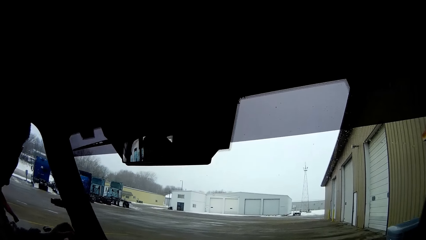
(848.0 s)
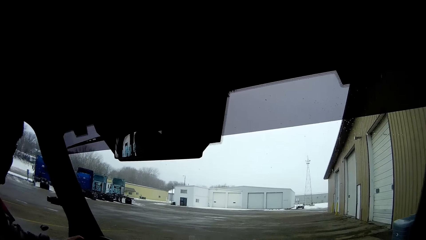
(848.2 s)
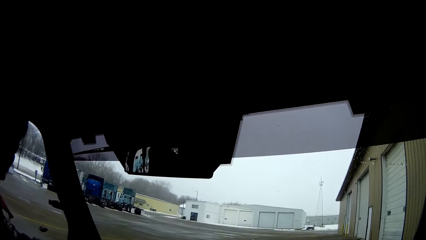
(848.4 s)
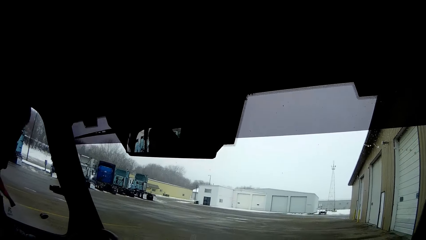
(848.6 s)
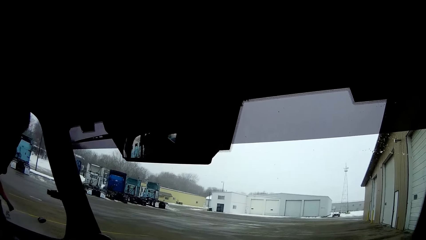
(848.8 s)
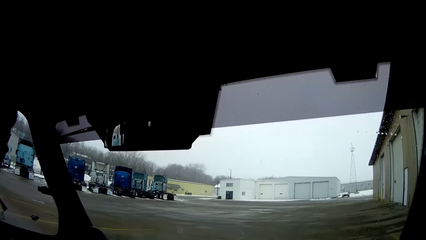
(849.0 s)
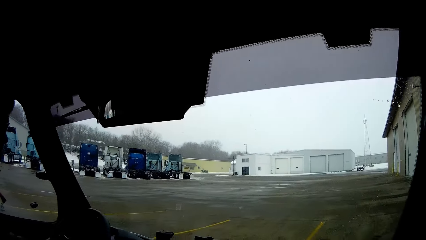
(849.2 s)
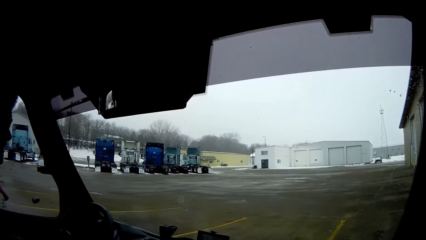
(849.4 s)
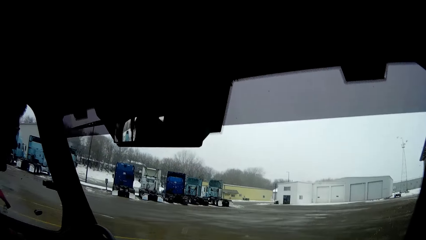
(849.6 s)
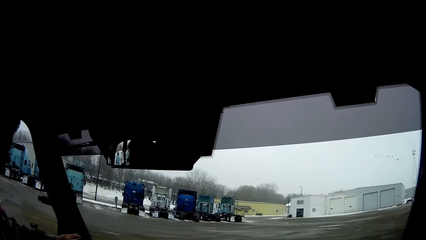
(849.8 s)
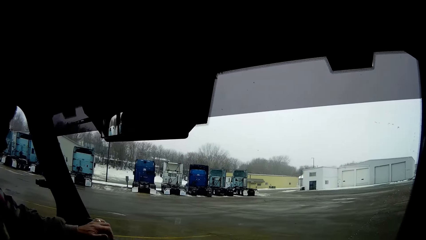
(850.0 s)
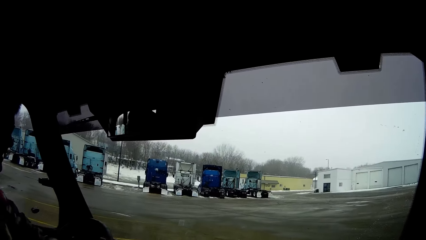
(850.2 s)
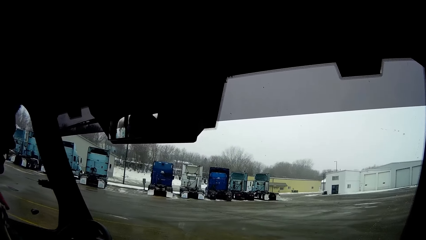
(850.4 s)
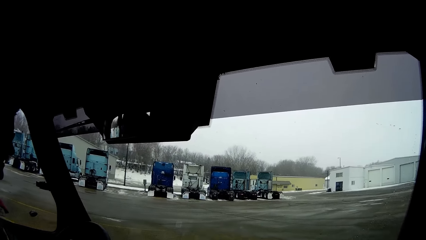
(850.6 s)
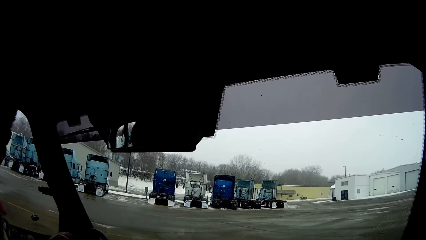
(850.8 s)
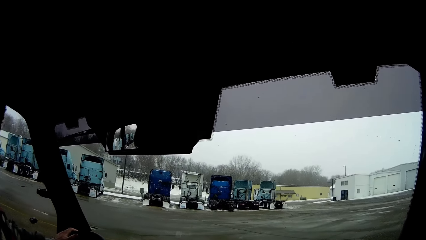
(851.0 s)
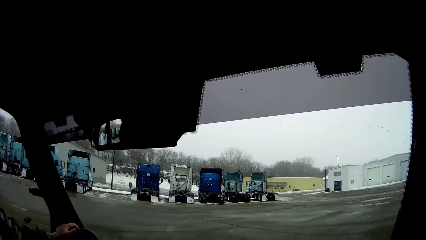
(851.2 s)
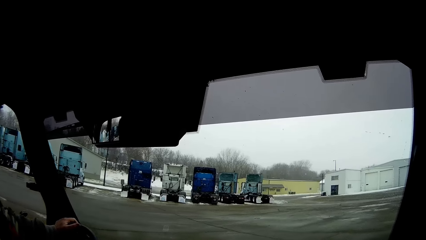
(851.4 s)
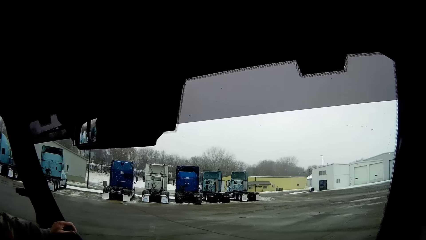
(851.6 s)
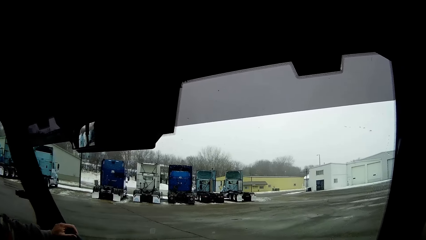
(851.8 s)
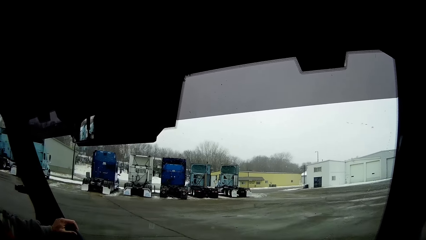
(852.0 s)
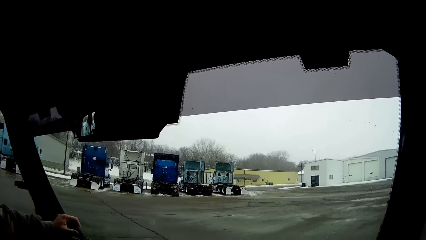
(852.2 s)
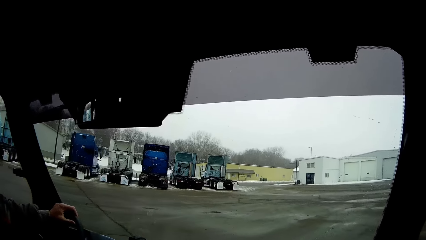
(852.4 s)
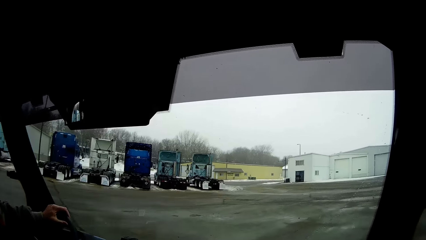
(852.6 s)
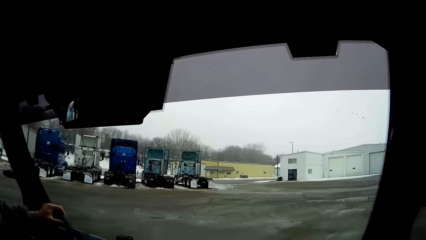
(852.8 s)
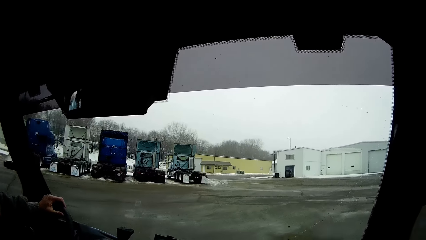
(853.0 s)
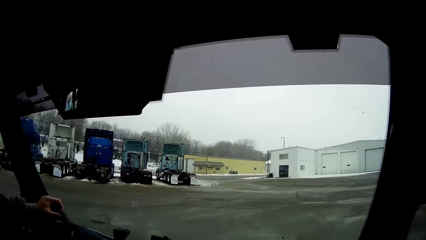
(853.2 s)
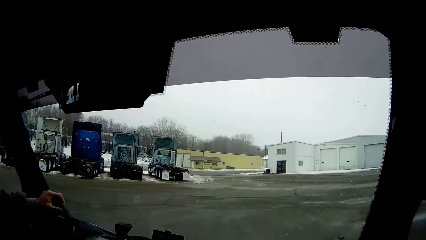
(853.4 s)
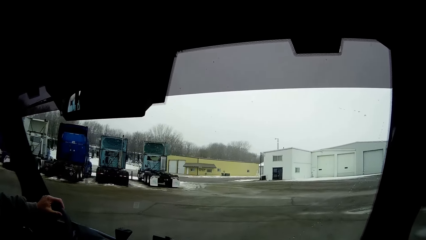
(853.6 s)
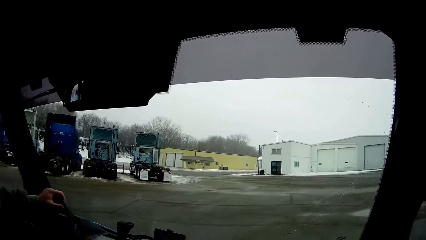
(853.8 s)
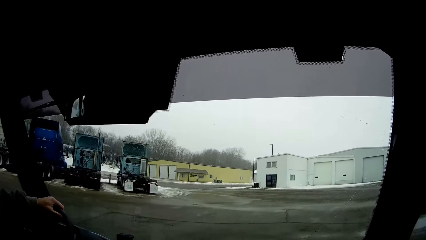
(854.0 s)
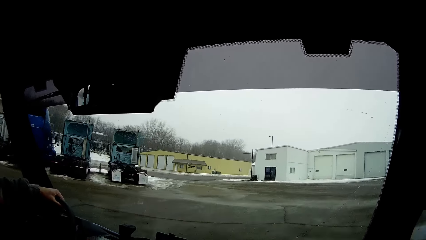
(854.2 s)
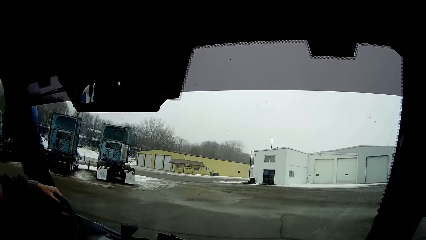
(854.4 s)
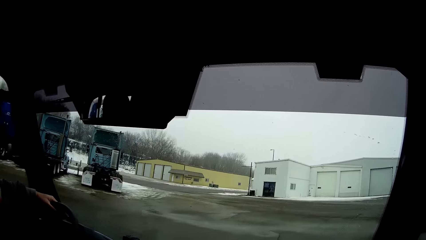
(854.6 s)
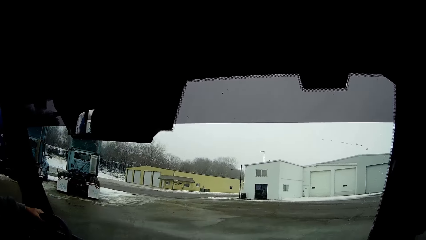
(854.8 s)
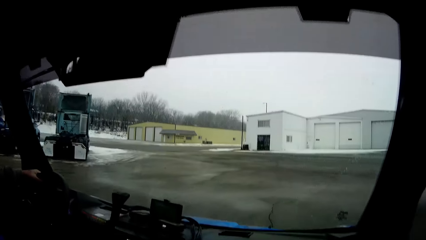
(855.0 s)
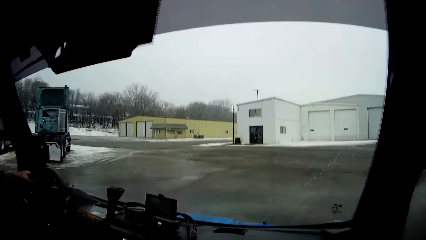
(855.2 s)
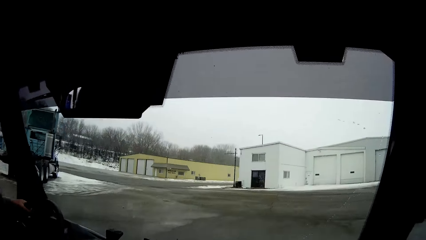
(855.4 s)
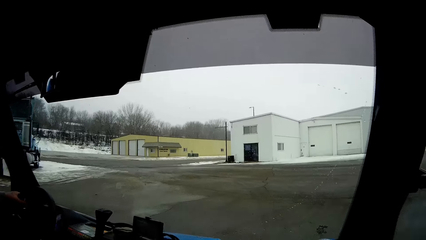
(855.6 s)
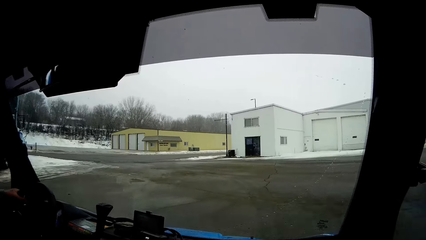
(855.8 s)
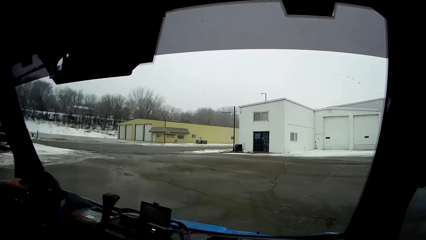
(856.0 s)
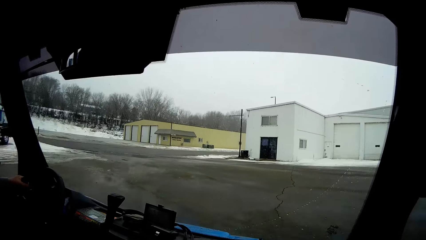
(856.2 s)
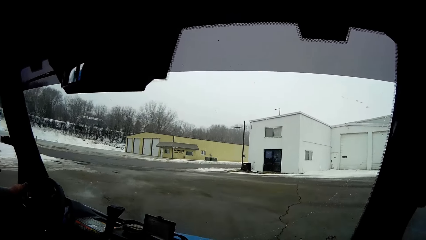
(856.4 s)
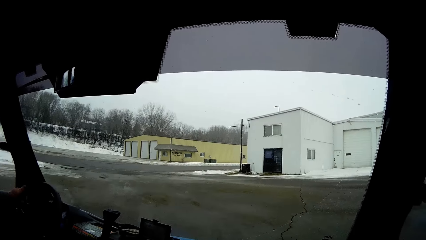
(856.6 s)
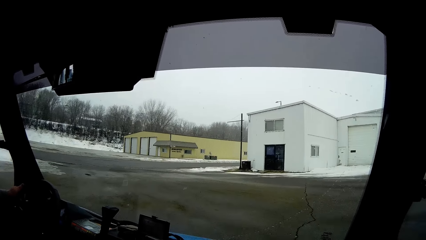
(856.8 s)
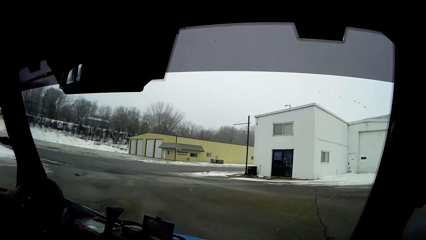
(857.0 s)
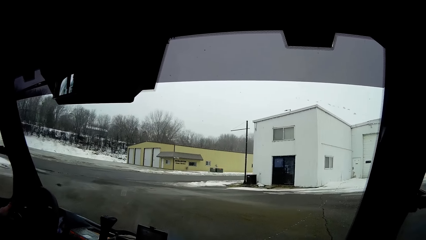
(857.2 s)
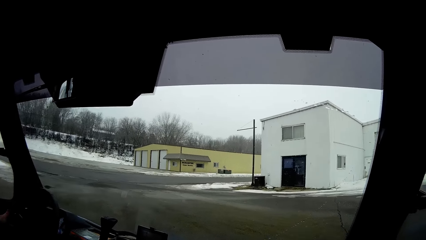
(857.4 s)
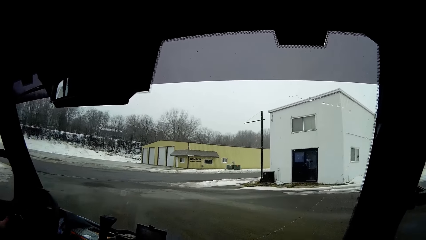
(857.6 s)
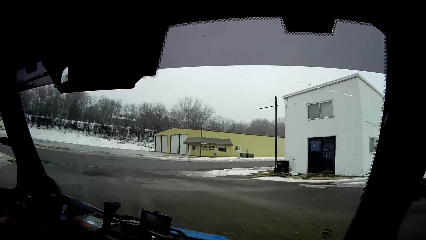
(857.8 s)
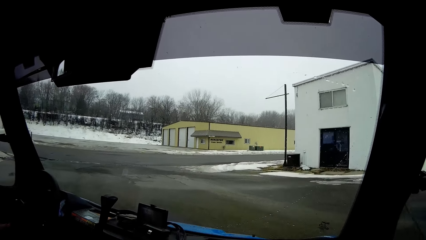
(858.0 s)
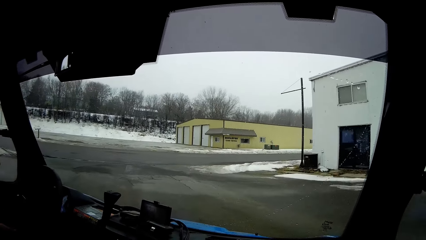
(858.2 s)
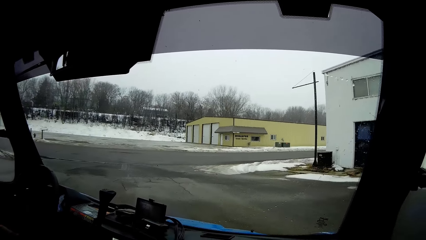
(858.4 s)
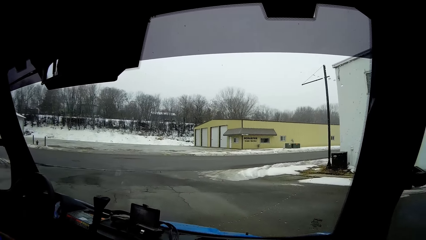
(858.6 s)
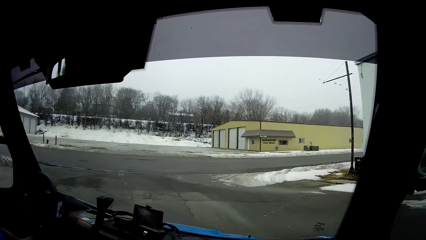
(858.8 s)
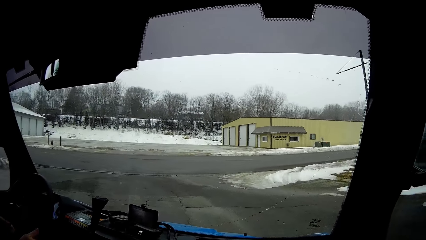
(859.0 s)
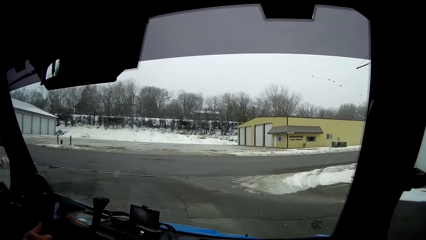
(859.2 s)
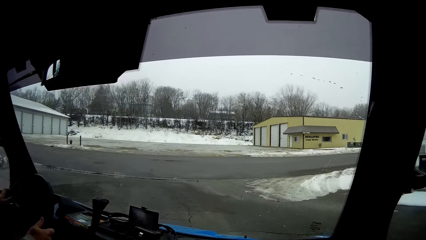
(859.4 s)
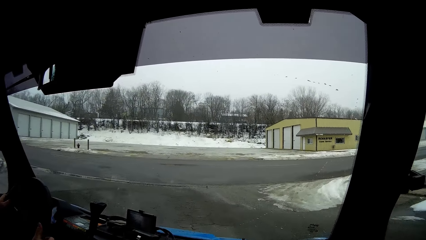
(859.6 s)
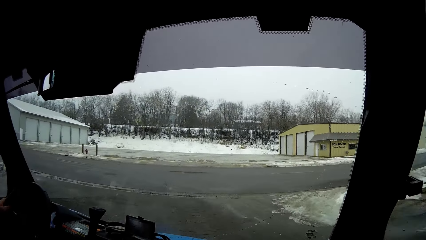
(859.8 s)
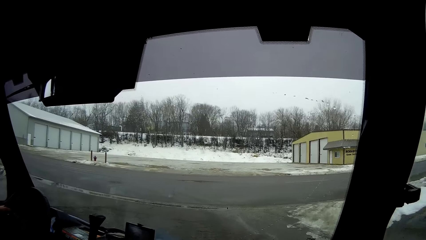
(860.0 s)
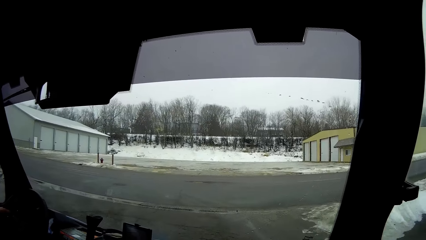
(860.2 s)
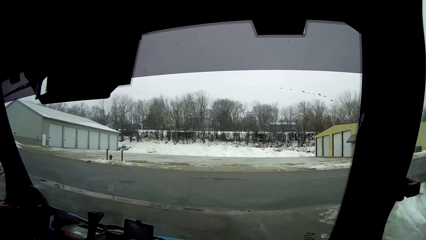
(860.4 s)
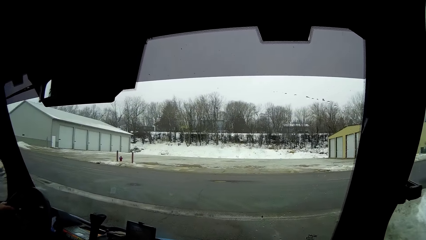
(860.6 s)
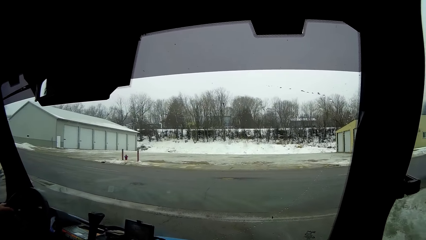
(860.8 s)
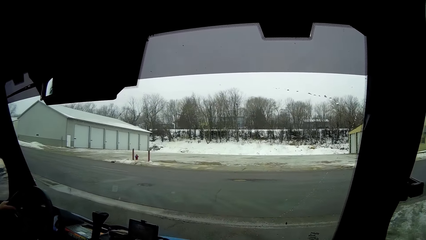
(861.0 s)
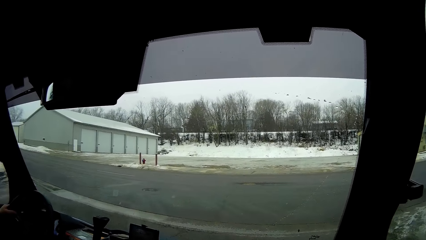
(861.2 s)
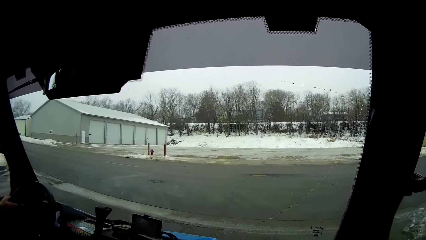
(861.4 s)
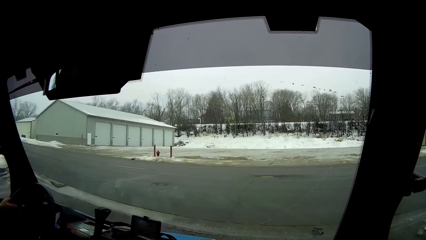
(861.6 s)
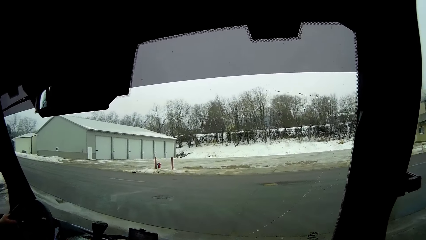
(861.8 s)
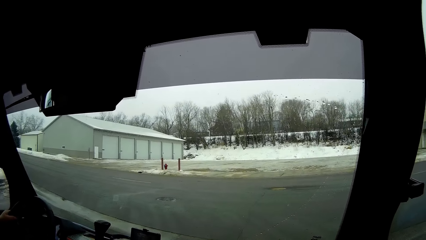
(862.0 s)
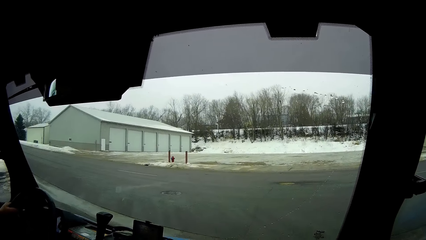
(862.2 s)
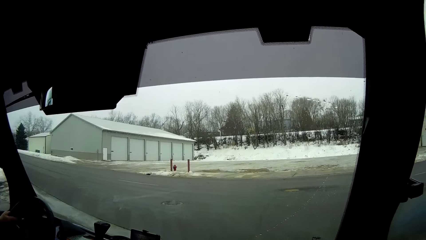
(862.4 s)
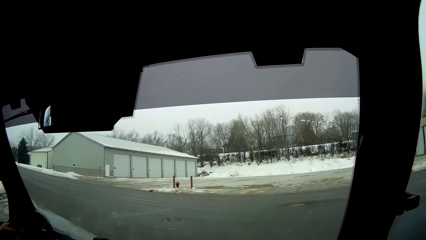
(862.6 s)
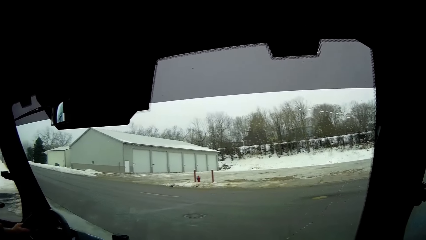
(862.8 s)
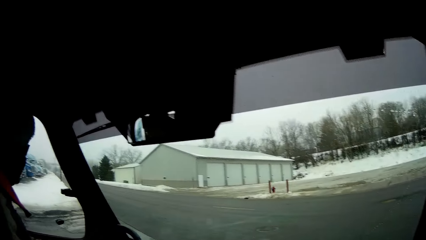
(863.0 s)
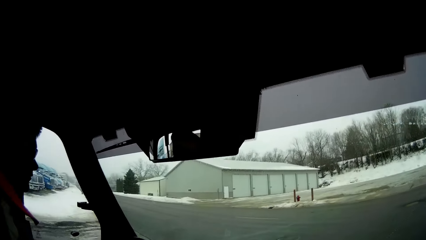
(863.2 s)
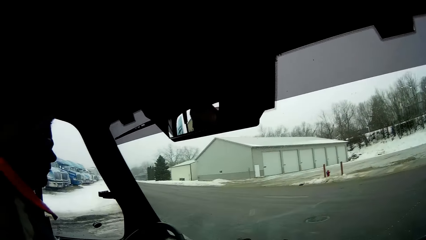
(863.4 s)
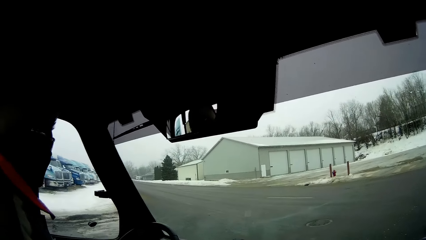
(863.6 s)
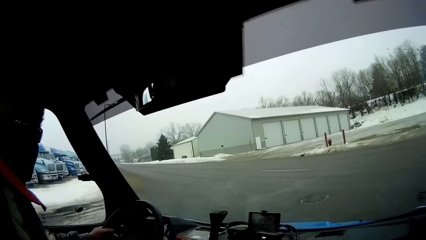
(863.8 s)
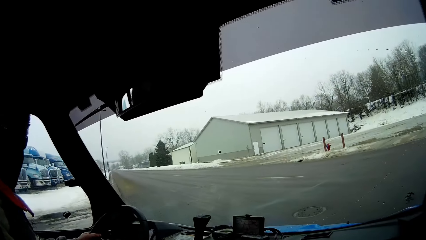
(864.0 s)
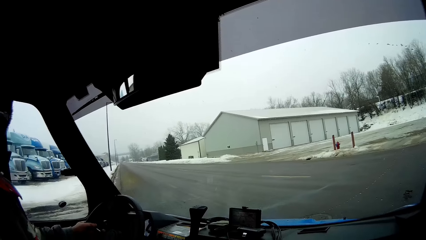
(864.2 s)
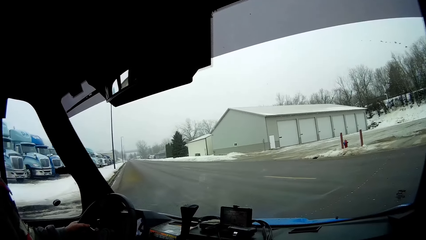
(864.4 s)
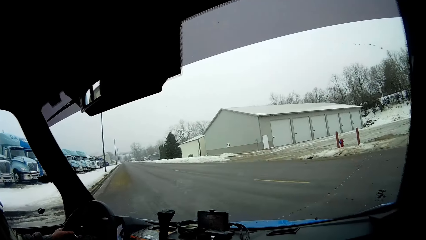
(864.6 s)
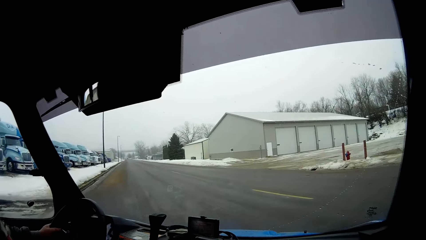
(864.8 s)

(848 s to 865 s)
A man drives the bus.
